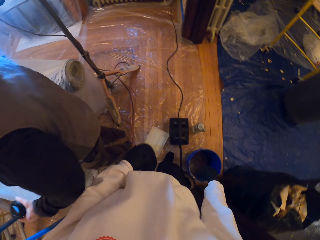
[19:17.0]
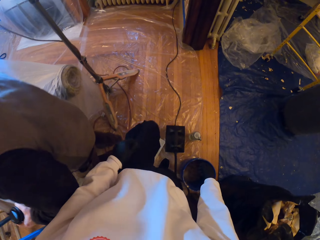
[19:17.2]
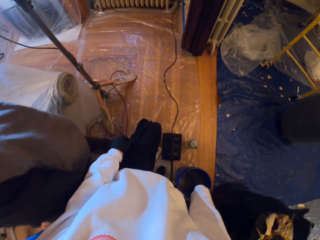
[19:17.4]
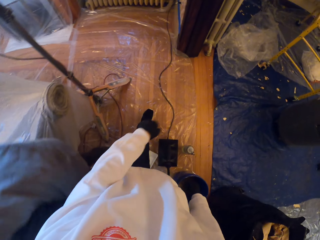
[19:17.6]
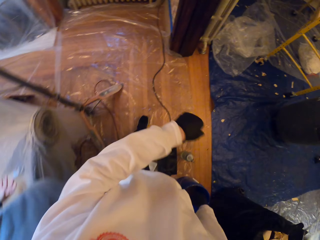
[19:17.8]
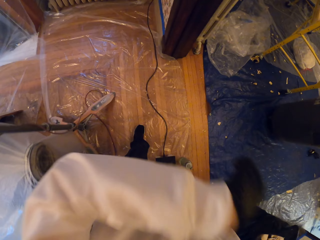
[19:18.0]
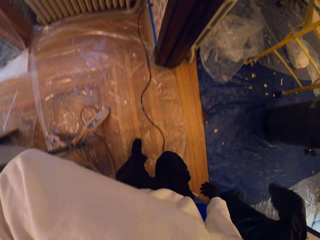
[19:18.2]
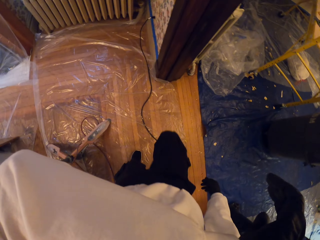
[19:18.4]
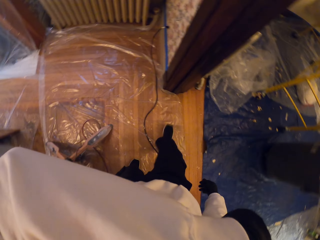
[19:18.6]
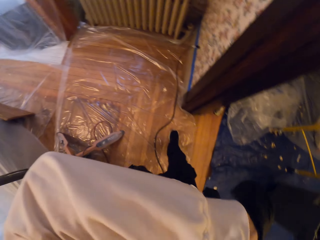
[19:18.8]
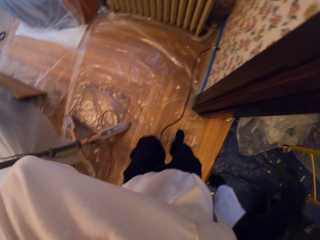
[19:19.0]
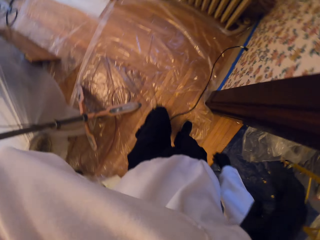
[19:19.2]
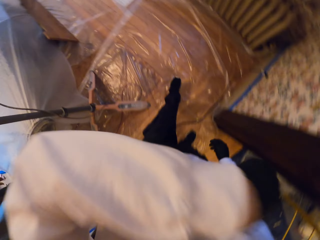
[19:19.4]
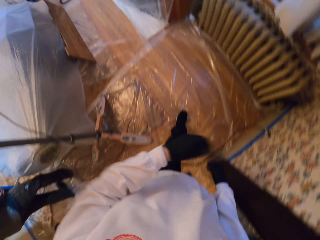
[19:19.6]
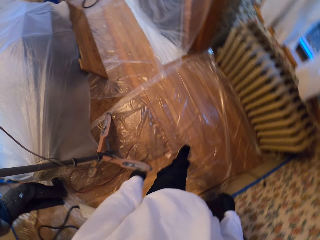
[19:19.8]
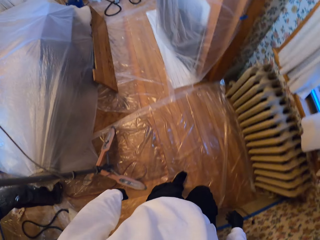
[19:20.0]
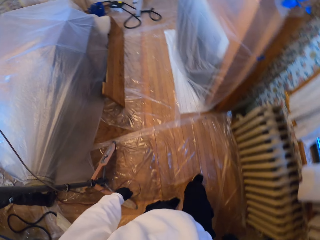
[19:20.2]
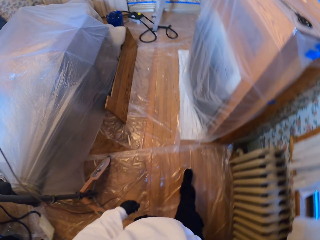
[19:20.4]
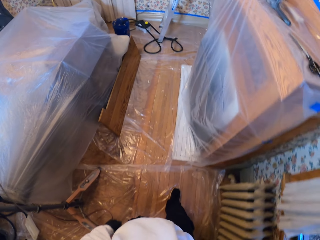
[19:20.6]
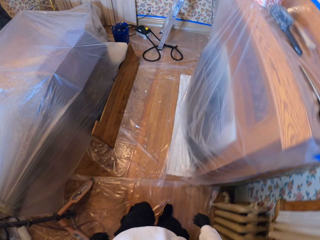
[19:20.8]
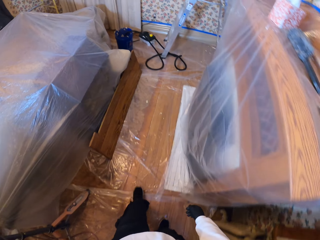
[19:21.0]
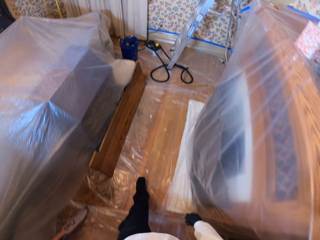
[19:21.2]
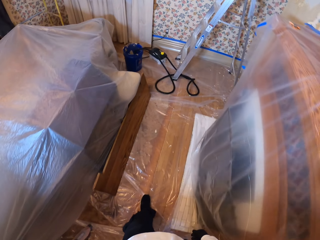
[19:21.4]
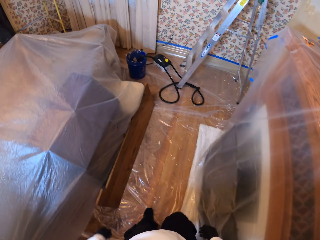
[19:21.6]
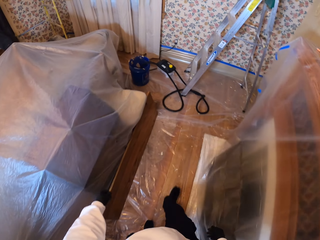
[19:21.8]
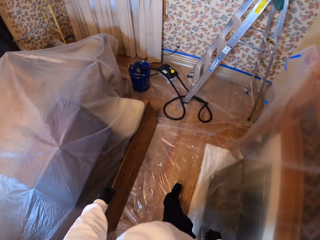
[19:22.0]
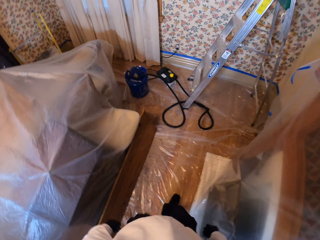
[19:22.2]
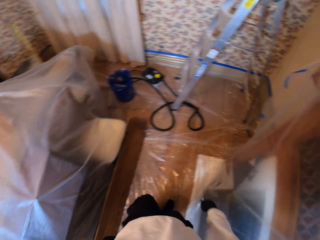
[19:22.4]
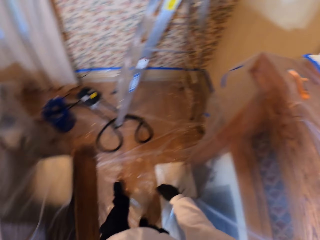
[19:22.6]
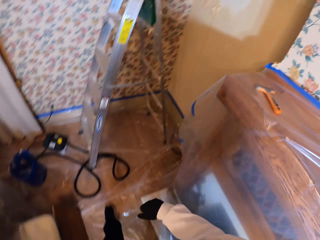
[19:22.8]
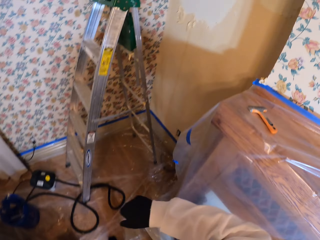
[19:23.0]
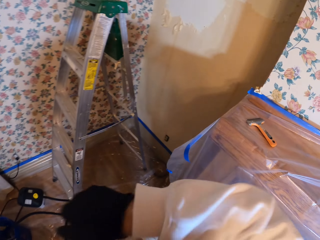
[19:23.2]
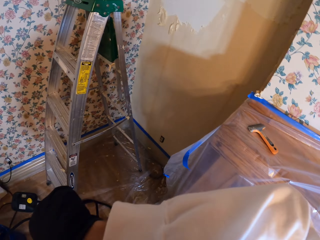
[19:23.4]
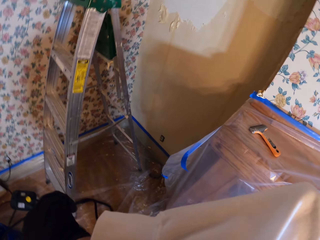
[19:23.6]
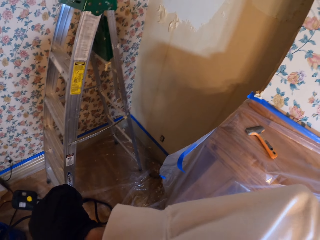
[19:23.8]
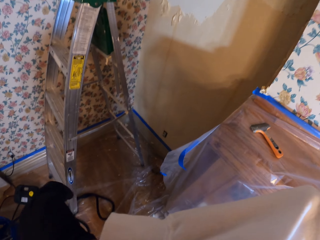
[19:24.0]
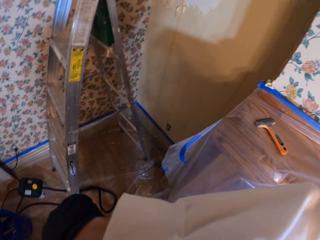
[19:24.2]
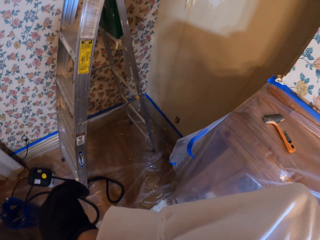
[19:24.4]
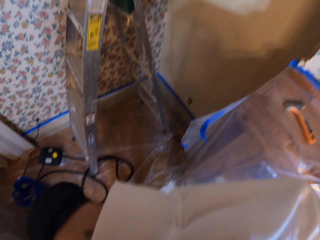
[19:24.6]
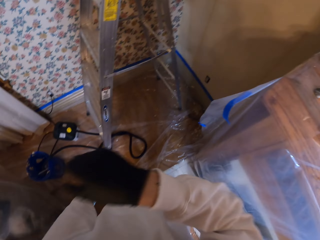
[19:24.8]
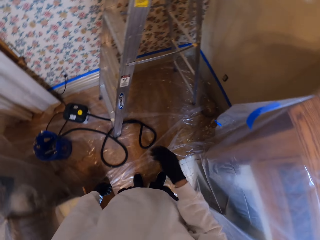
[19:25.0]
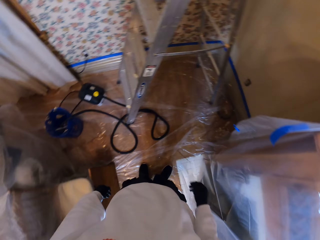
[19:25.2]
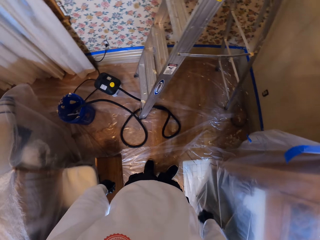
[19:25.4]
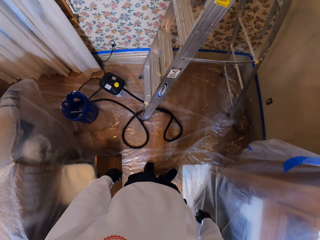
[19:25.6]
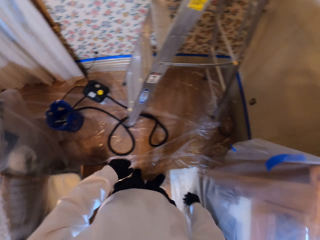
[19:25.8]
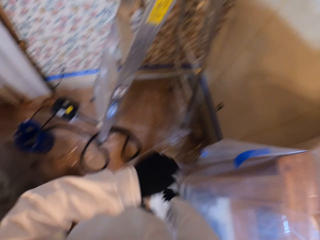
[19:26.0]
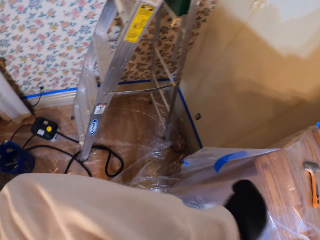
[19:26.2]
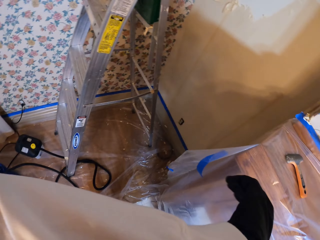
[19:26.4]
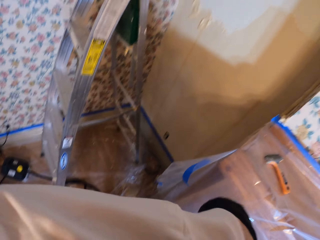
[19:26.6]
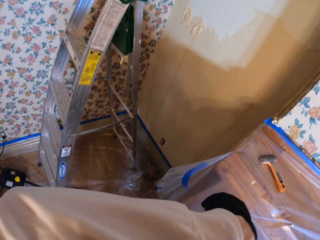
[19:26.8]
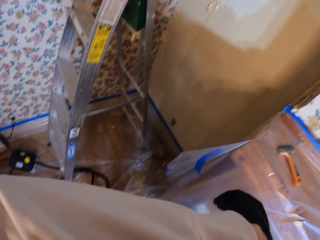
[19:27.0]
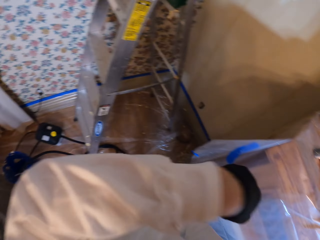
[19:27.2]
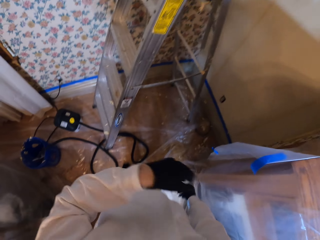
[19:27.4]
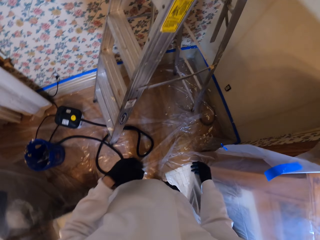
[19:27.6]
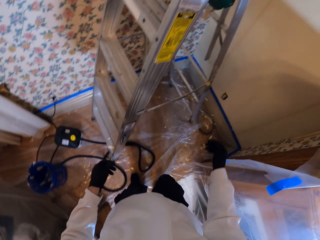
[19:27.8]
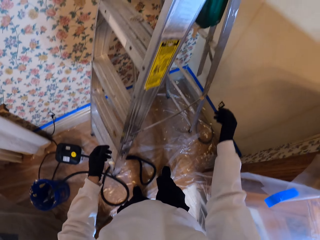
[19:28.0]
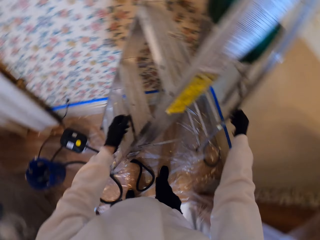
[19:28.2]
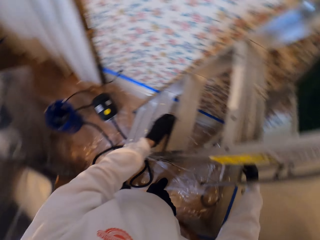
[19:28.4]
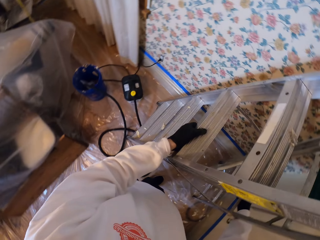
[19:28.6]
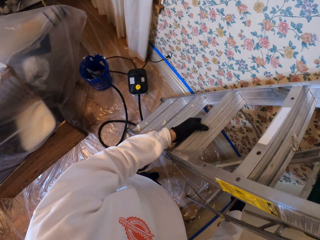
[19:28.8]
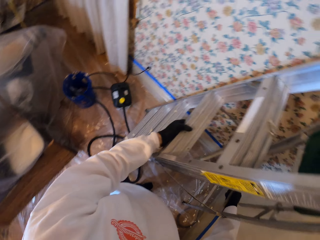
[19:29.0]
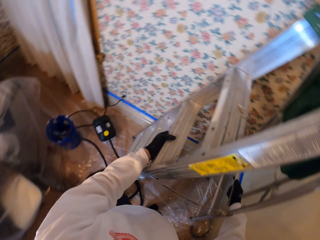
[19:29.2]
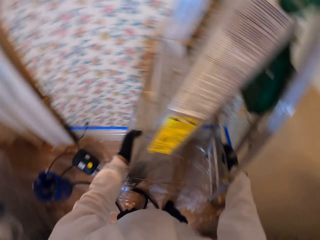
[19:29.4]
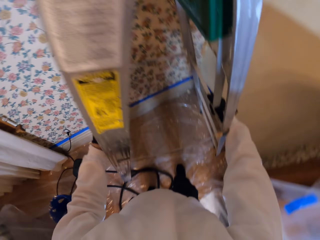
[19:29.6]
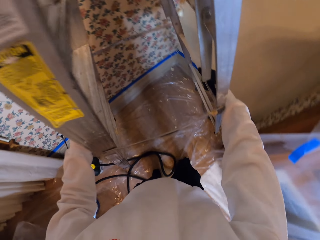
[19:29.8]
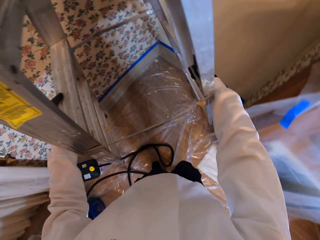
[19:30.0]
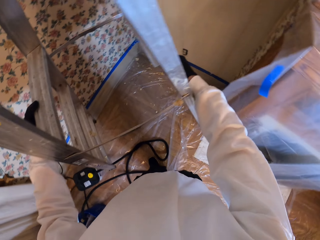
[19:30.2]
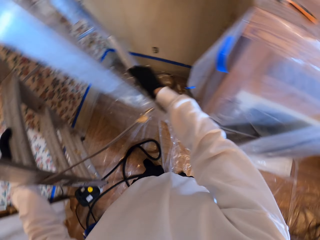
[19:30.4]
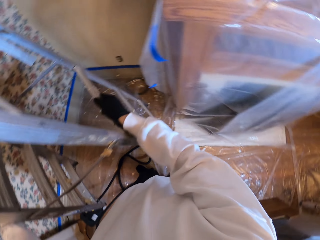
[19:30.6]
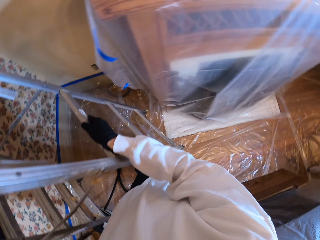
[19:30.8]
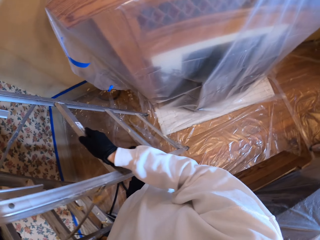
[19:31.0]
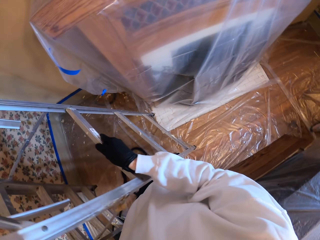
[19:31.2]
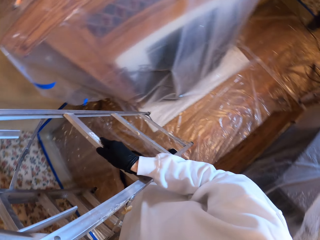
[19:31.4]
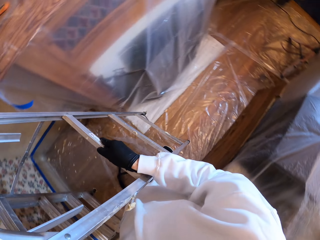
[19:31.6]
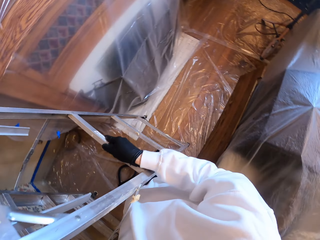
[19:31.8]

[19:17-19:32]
The camera wearer touches his face with the elbow. He wipes his face with his hand. He walks around the house. He wipes his face with his hand. He moves the ladder on the floor.

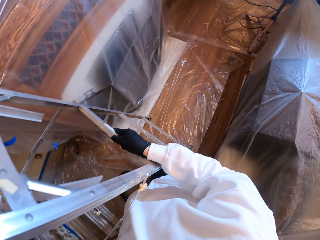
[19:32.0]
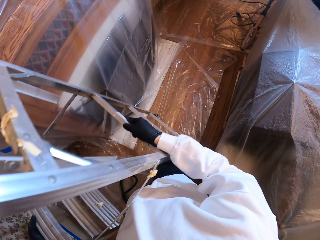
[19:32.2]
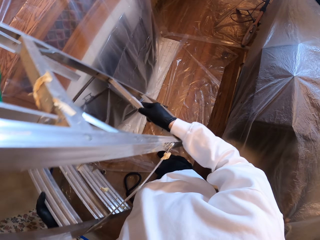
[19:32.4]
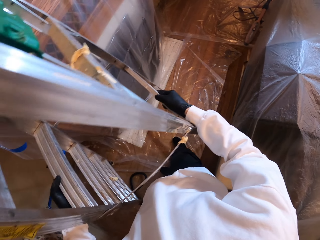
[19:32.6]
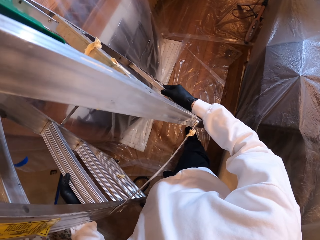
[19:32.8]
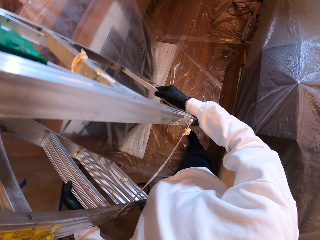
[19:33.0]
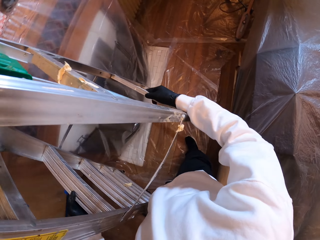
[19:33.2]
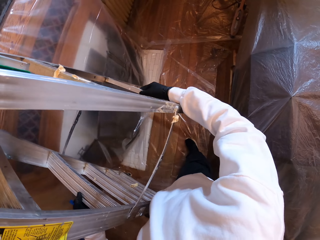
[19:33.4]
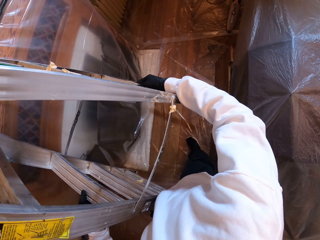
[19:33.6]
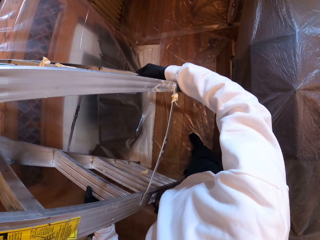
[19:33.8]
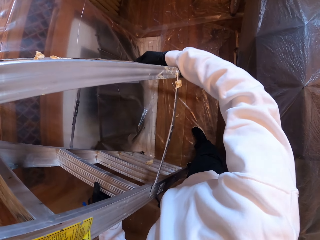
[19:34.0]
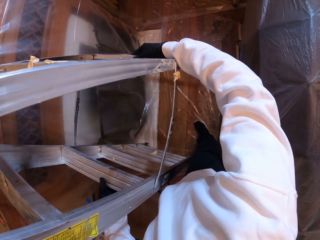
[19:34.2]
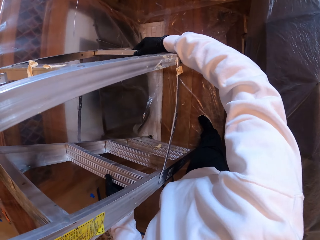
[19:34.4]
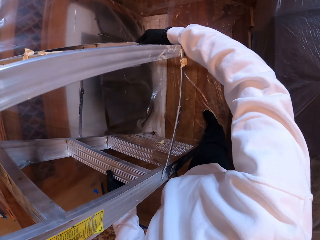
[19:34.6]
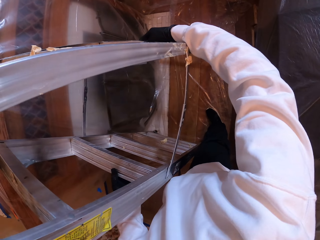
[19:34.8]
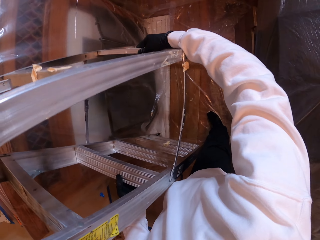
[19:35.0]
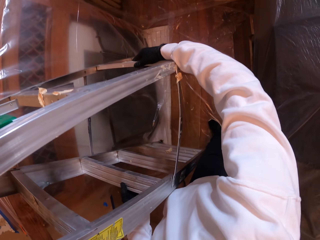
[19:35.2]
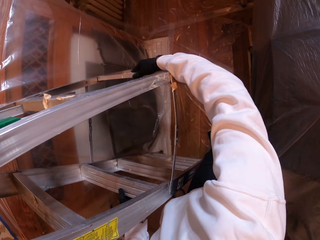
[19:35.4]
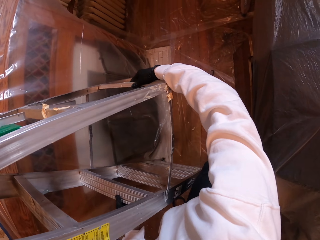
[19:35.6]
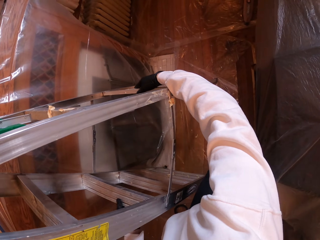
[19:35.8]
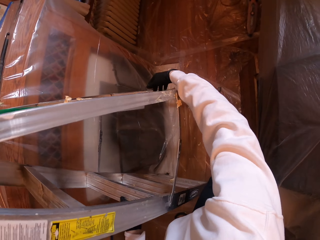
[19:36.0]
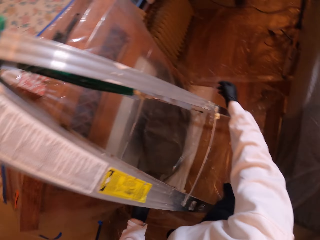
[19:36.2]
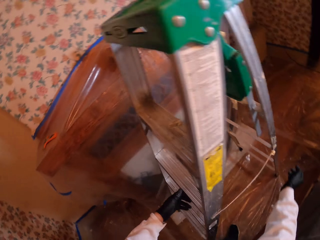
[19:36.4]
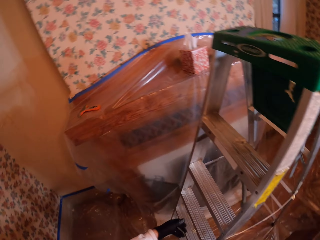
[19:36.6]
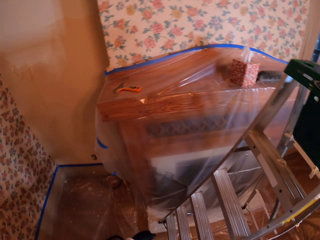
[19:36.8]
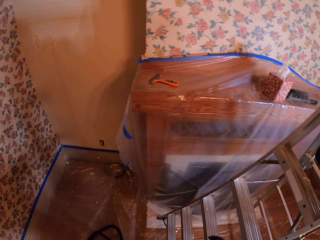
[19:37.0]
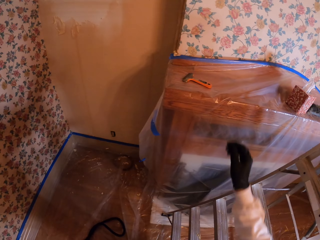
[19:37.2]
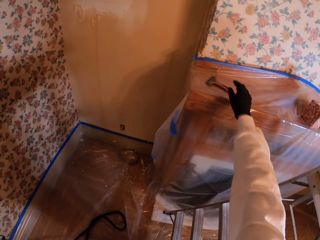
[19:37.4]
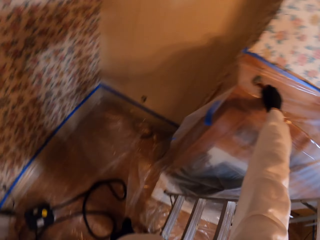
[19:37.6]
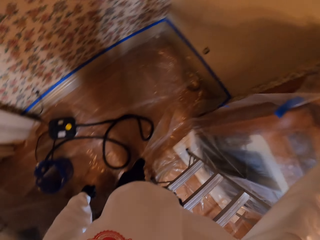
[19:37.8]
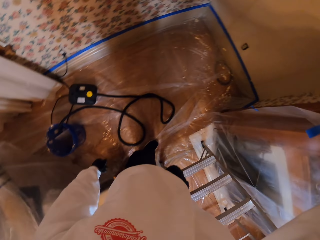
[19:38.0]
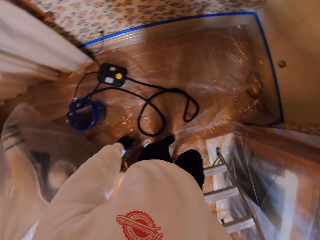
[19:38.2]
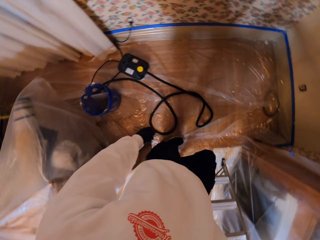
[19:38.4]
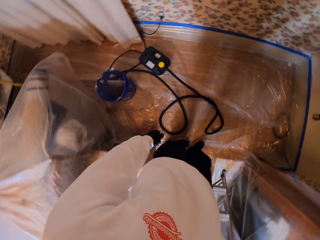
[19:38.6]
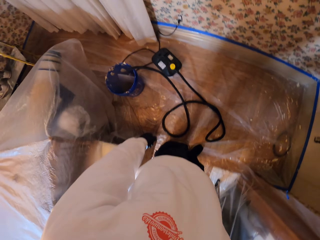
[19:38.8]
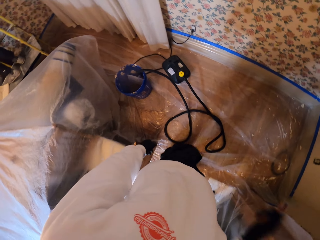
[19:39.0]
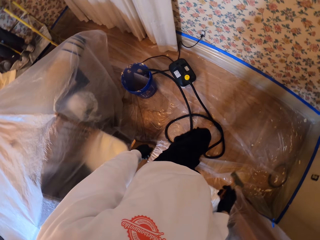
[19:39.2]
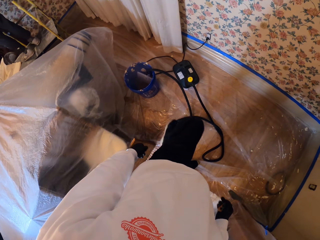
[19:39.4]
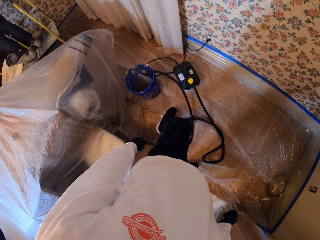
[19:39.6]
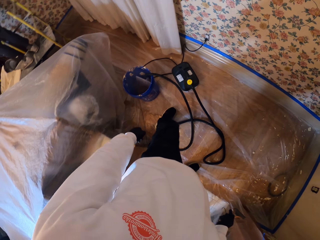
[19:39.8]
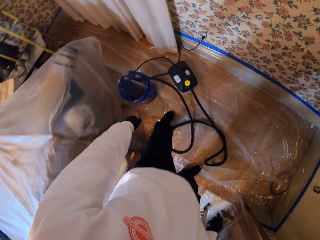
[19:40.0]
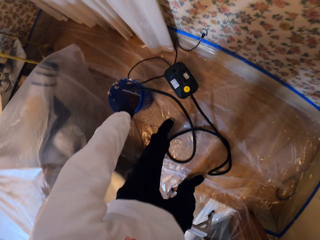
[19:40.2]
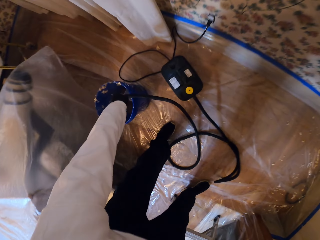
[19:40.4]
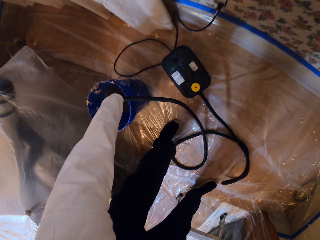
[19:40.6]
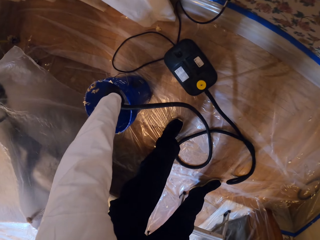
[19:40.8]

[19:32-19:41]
The camera wearer picks up the scraper from the cabinet.
